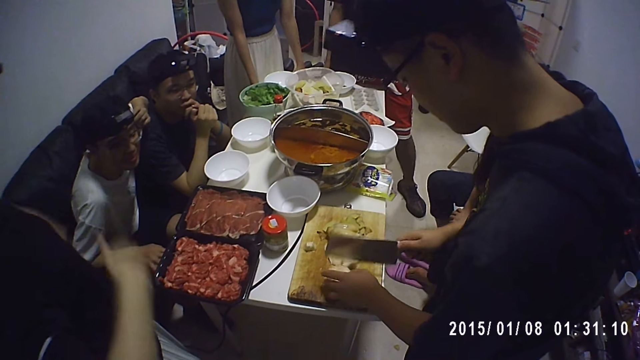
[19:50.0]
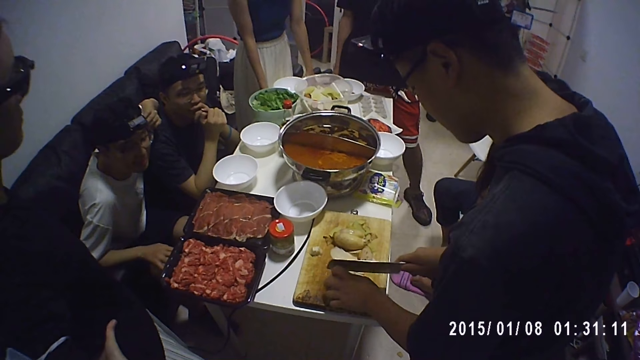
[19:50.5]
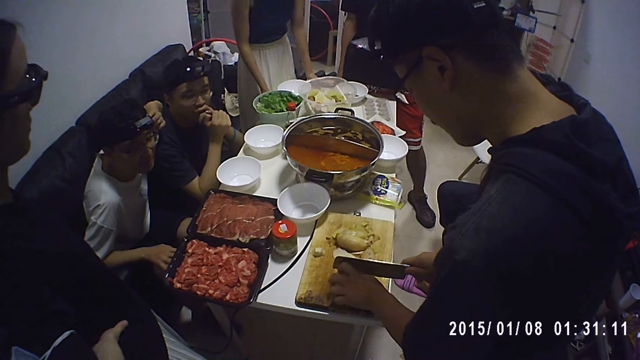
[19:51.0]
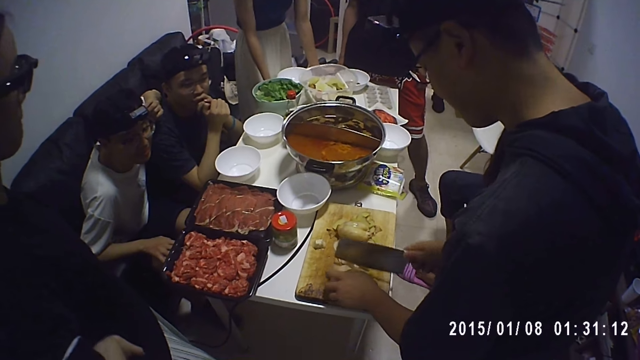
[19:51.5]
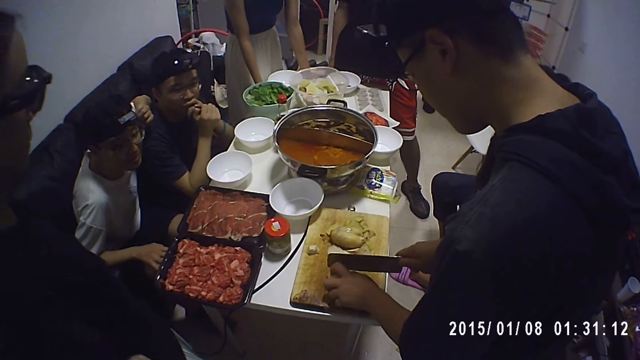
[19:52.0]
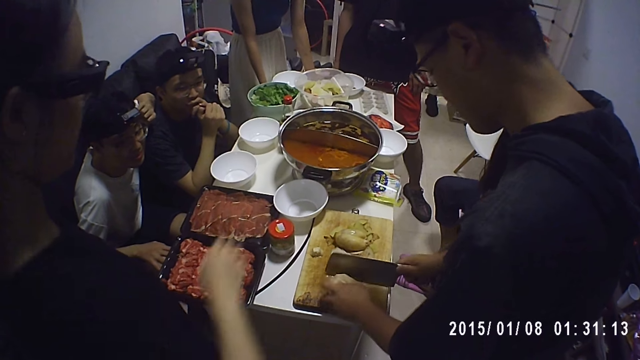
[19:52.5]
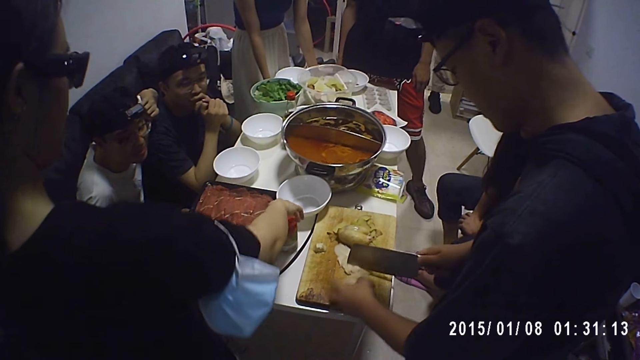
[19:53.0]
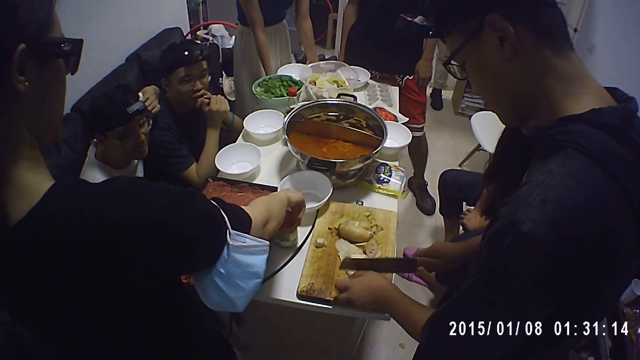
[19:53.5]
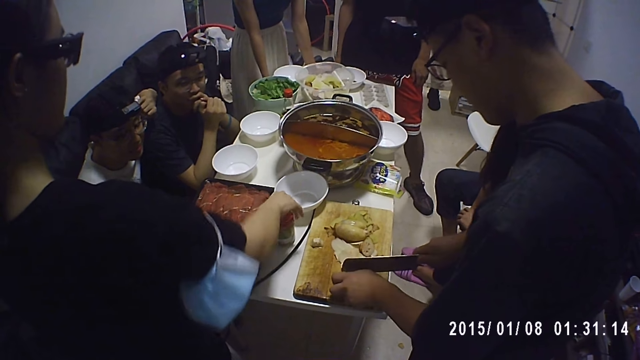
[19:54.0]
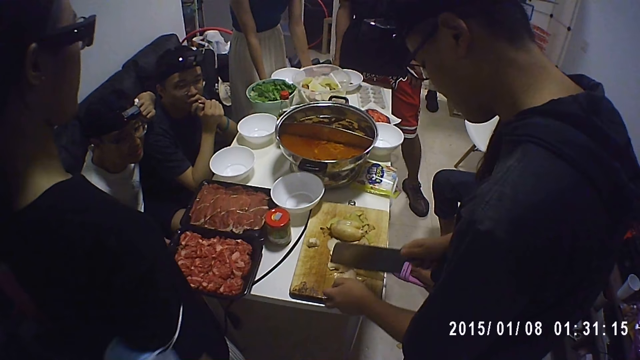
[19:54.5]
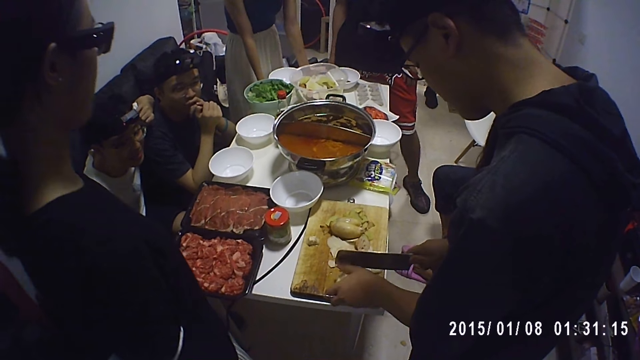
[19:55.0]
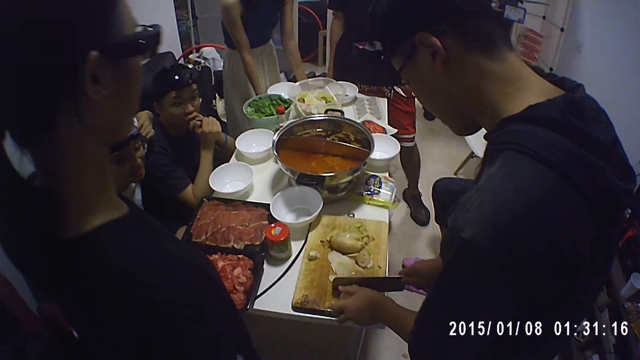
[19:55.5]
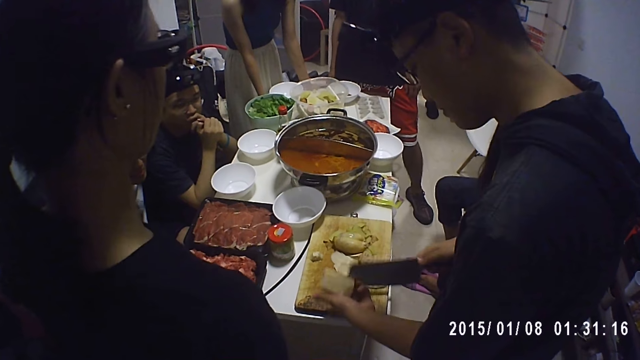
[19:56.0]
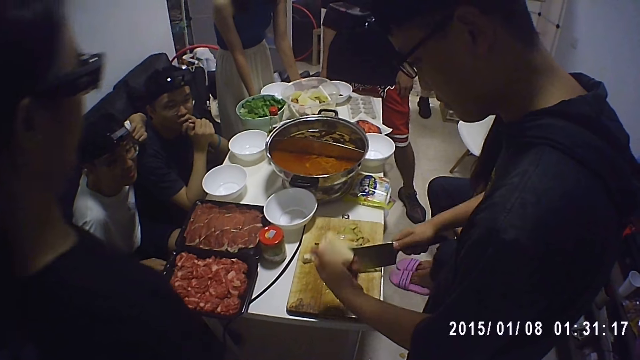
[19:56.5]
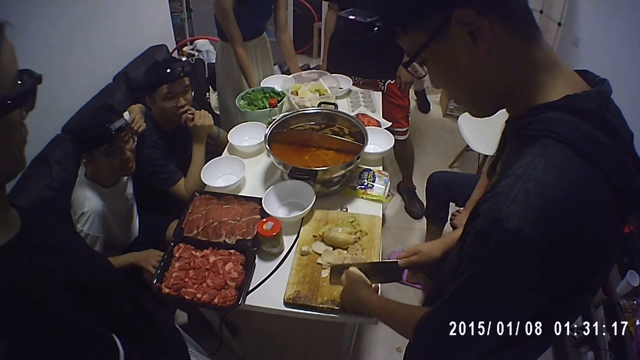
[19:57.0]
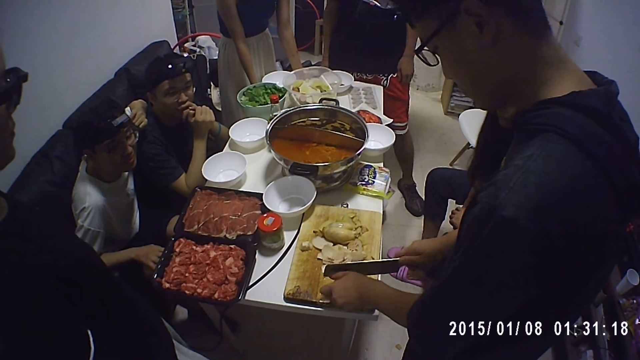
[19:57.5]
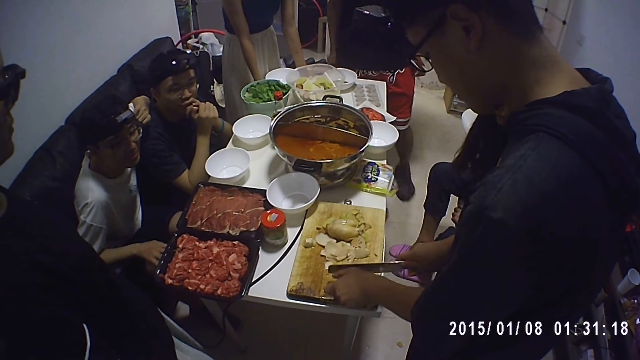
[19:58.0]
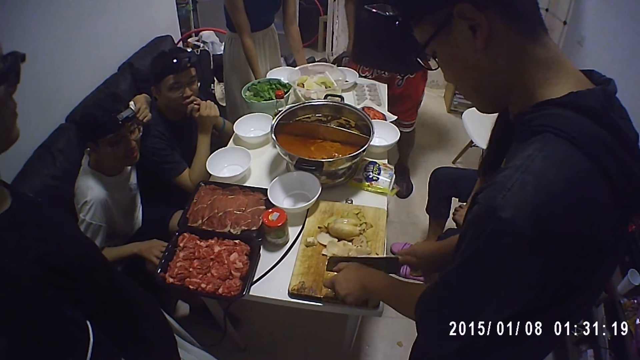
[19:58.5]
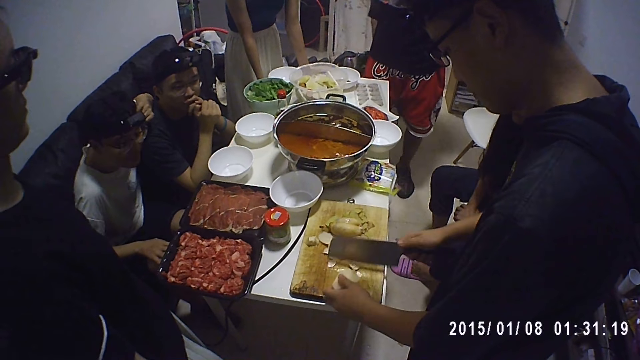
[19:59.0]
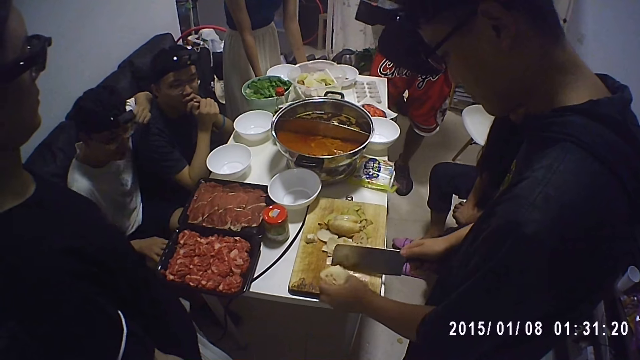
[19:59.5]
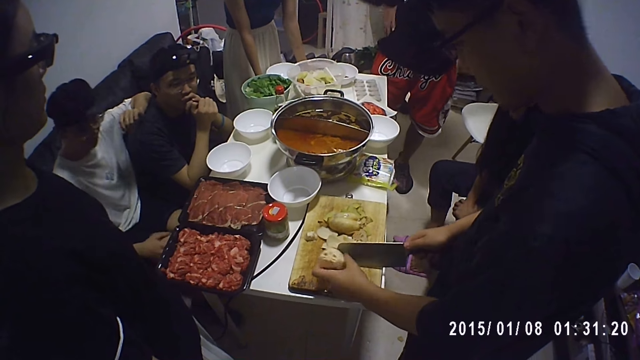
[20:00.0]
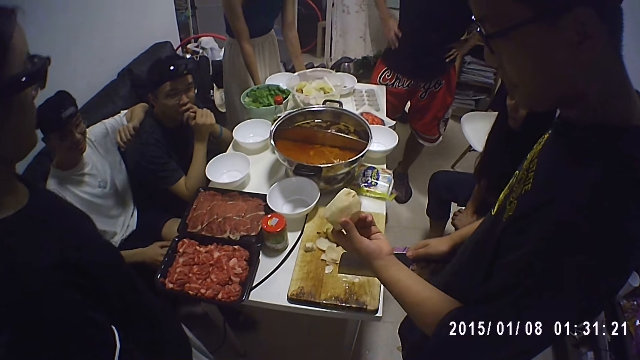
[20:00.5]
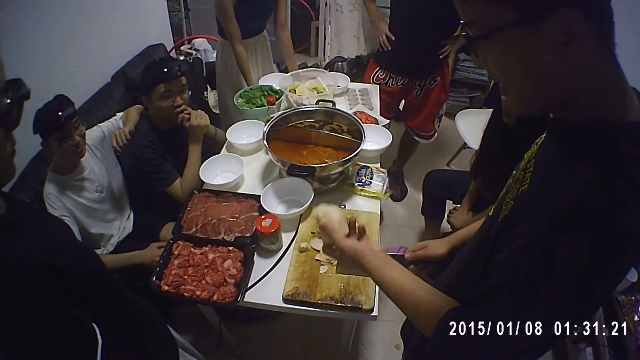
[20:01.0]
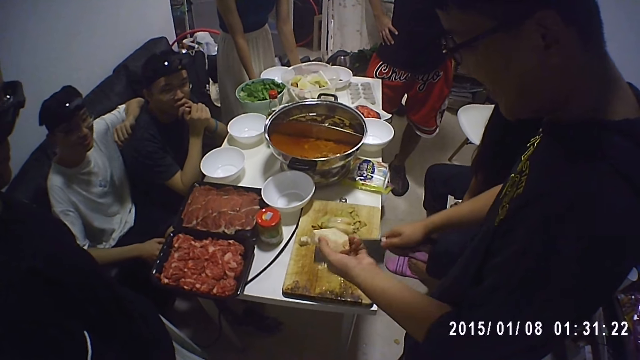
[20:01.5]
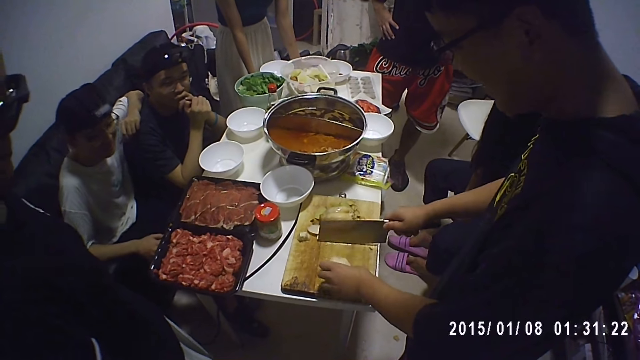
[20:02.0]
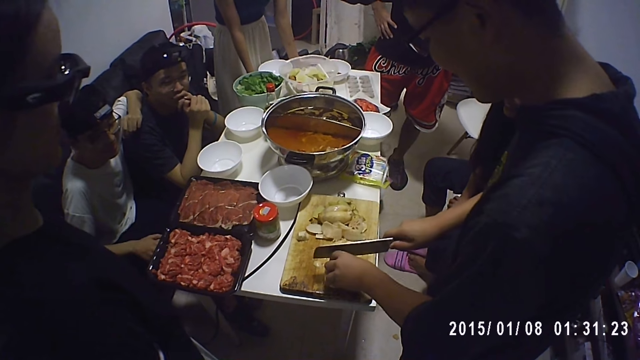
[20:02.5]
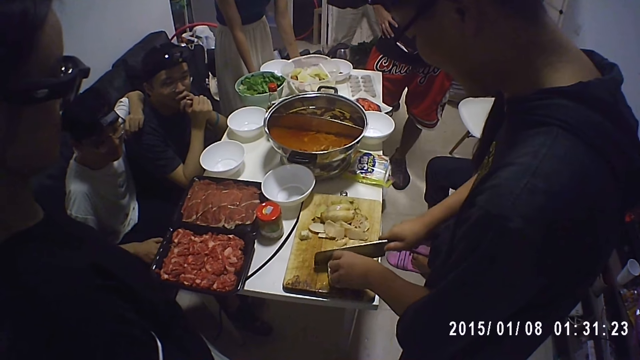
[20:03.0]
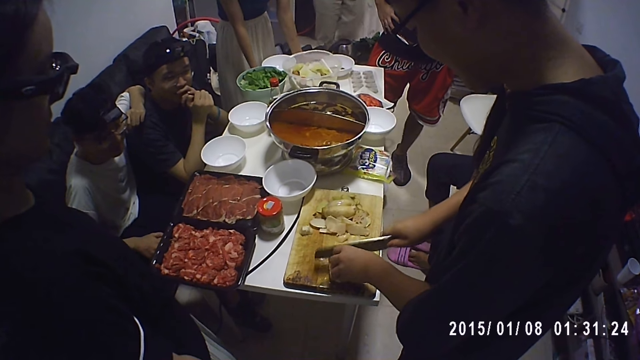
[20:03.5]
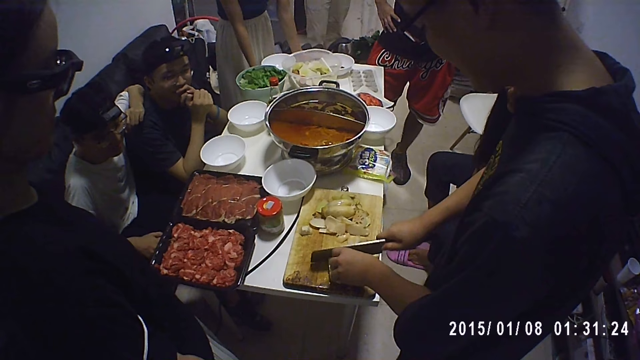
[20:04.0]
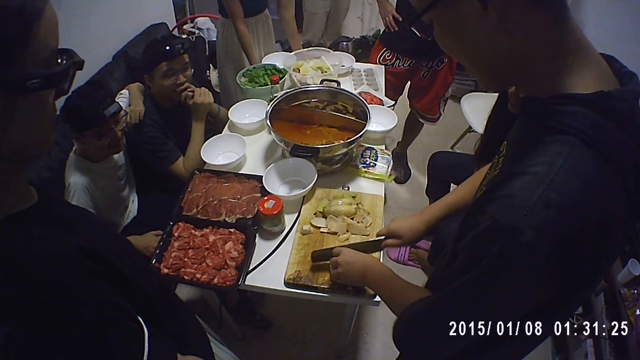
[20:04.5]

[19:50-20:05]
A woman holds her waist. A man is chopping potatoes. The woman picks up something. Another woman touches a spice jar on the table with her right hand. The man is chopping the potatoes. The first woman lets go of the object. The man is chopping the potatoes. Another man makes a step. The first man is chopping the potatoes. The first man lifts the potatoes, looks at the potatoes and places the potatoes on the chopping board. The first man is chopping the potatoes. Another man walks around. The first man is chopping the potatoes.

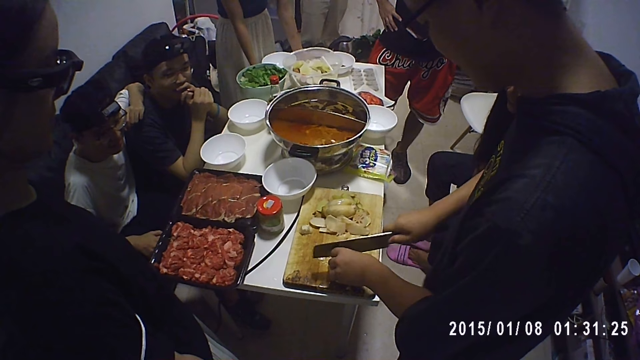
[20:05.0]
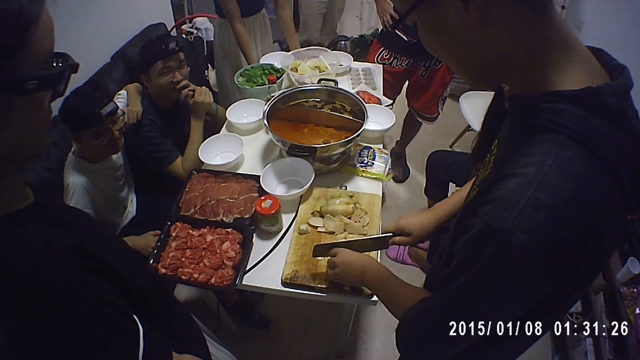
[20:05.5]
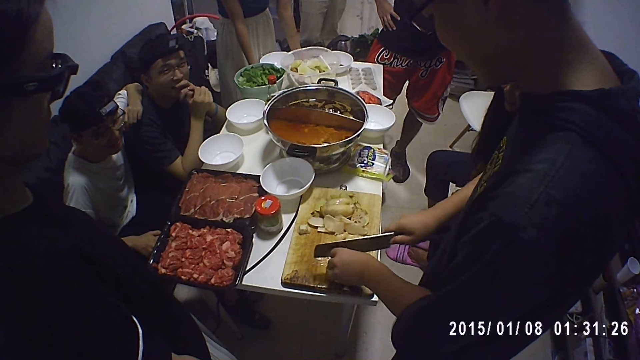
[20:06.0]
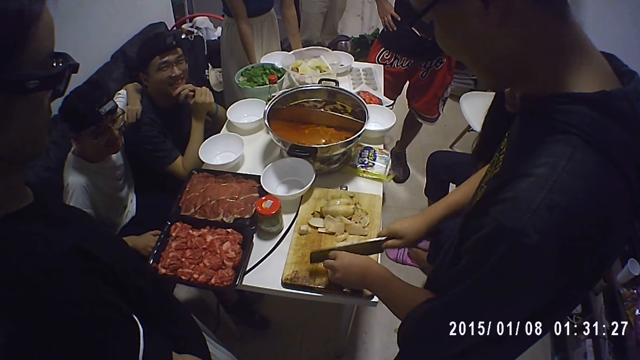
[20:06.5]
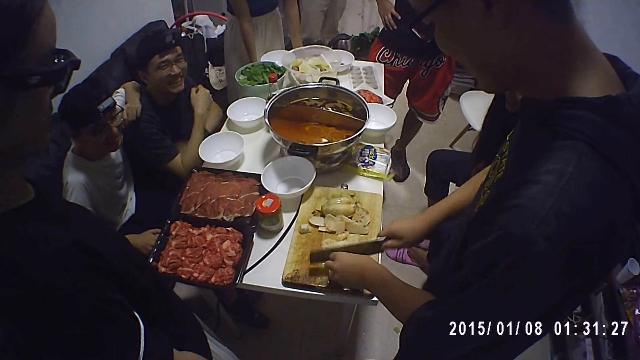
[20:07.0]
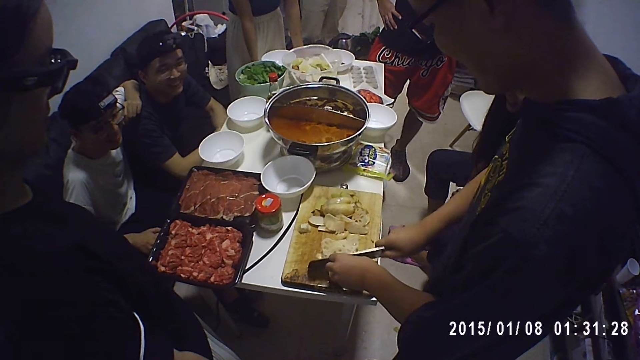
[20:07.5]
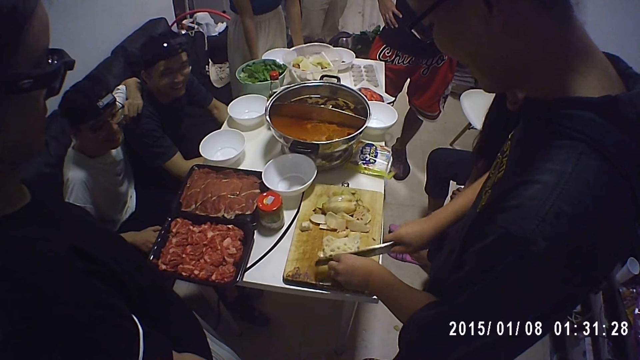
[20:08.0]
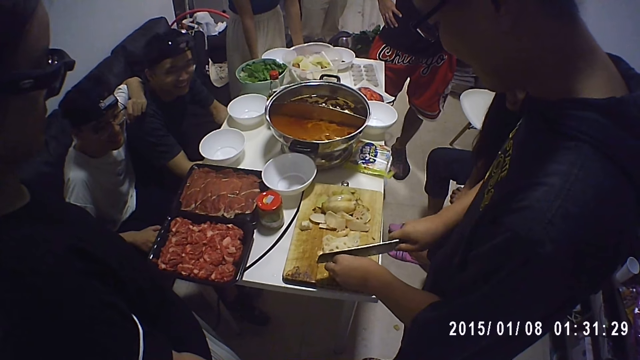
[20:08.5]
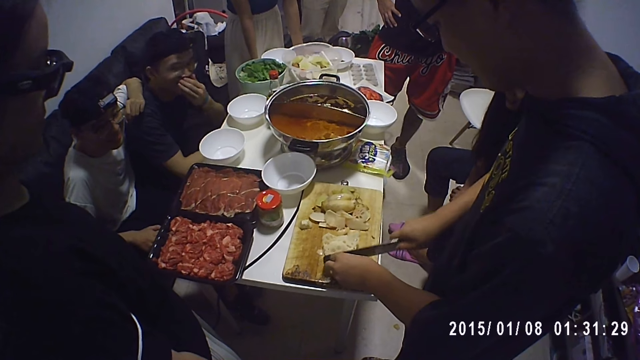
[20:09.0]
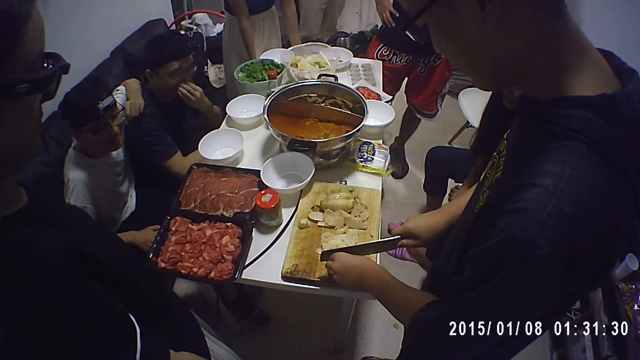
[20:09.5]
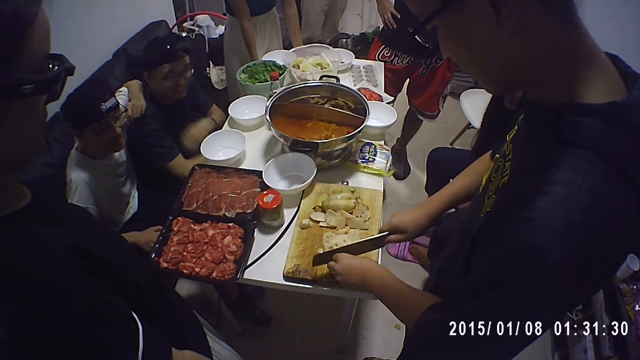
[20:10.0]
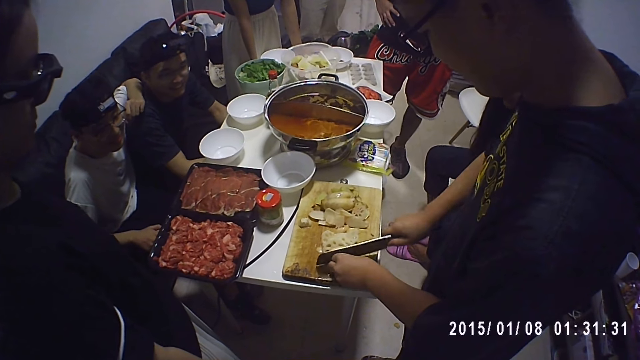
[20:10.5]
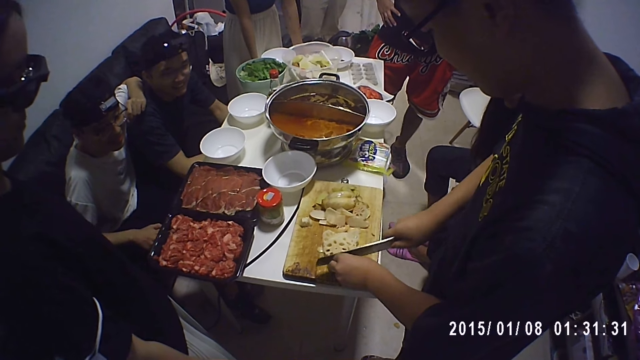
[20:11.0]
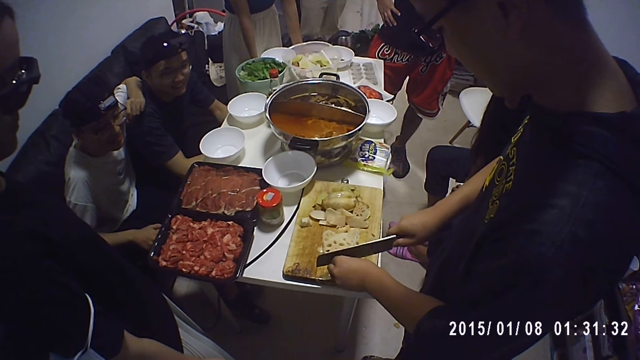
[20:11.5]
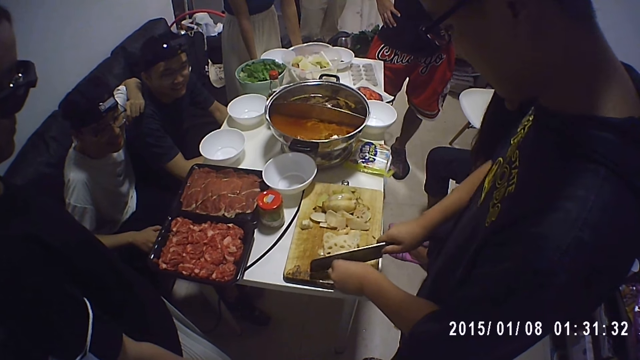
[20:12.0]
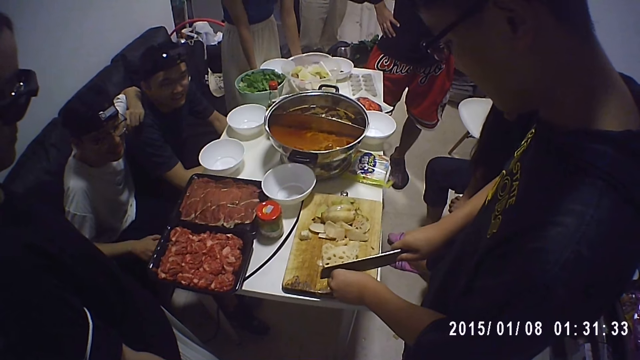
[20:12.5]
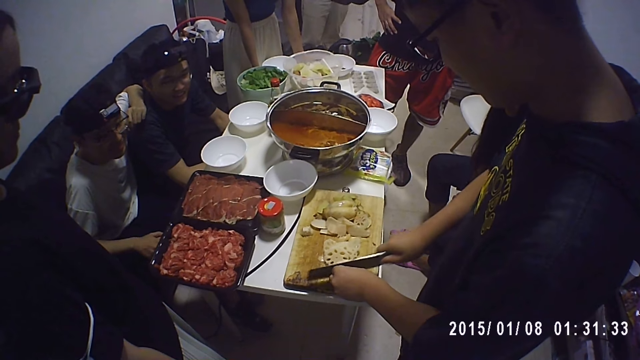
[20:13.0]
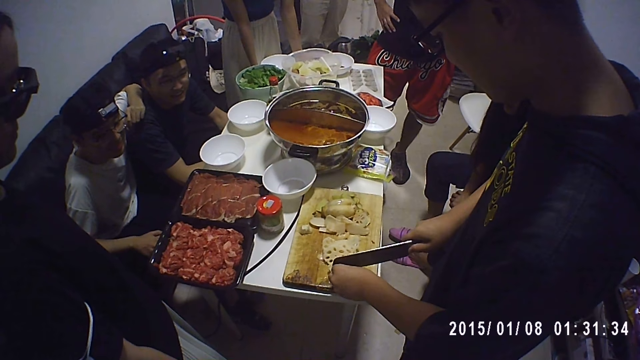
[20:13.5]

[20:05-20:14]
A man drops both hands. Another man is chopping potatoes. The first man holds his nose. The other man is chopping the potatoes. The first man drops both hands. The other man is chopping the potatoes.
